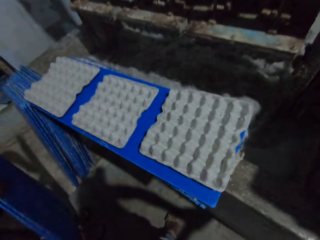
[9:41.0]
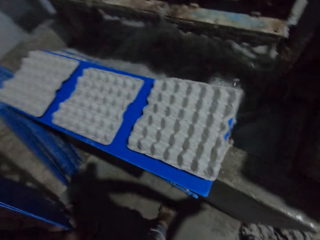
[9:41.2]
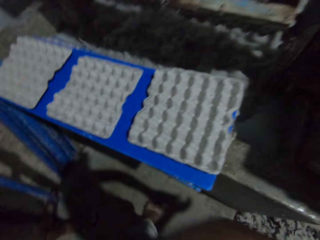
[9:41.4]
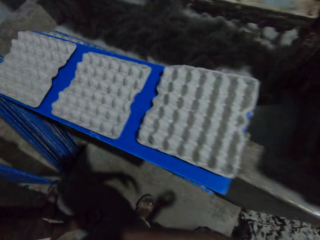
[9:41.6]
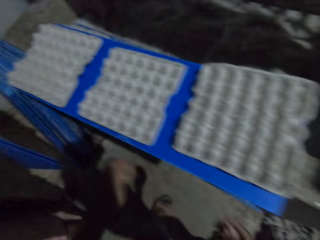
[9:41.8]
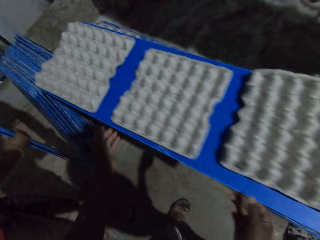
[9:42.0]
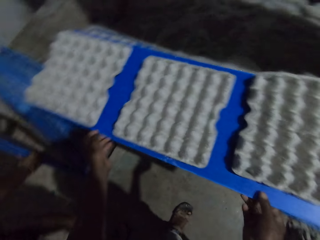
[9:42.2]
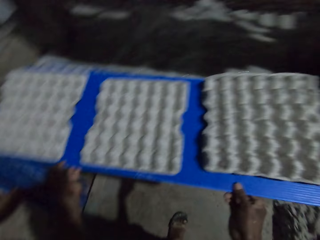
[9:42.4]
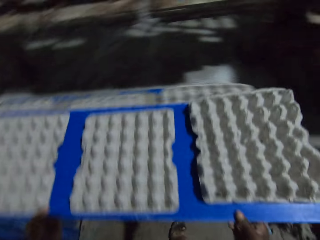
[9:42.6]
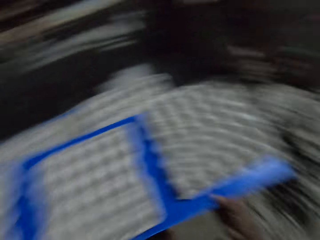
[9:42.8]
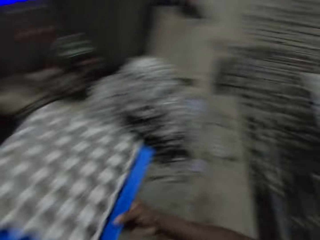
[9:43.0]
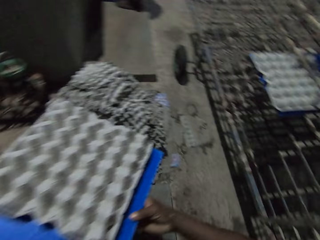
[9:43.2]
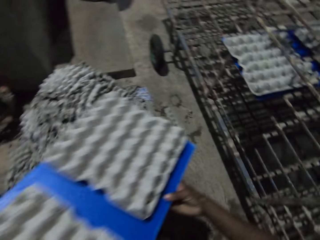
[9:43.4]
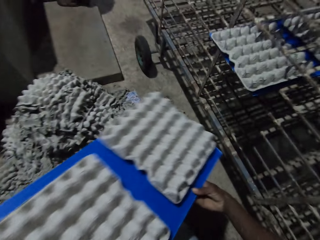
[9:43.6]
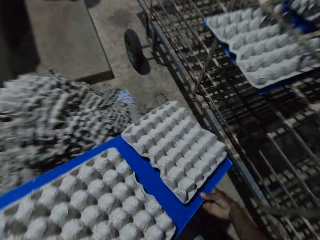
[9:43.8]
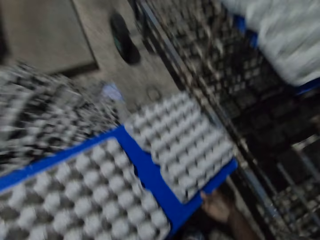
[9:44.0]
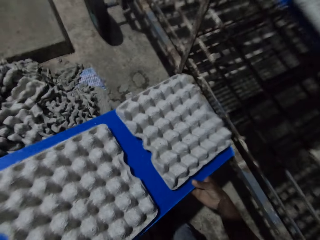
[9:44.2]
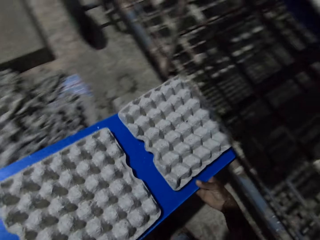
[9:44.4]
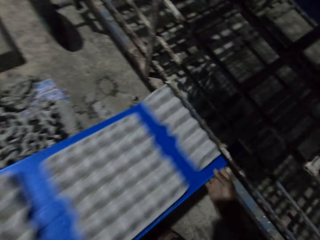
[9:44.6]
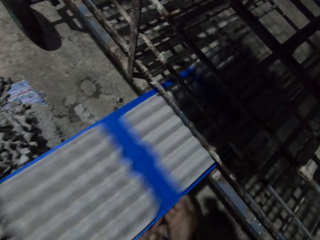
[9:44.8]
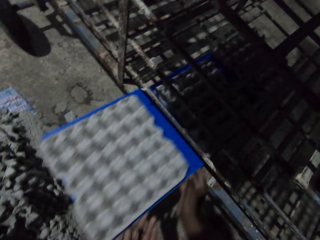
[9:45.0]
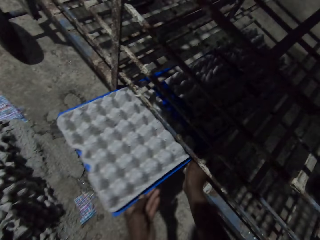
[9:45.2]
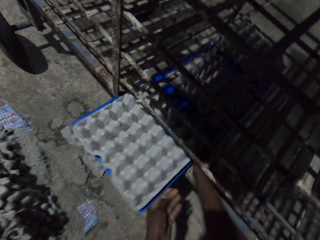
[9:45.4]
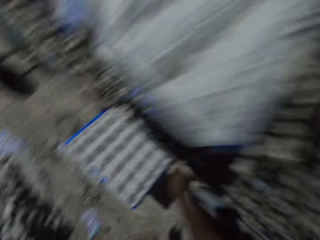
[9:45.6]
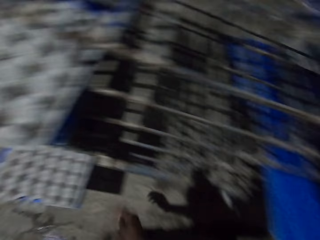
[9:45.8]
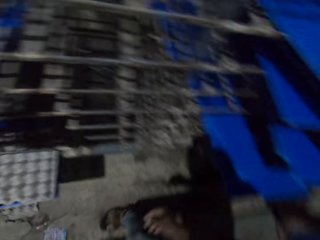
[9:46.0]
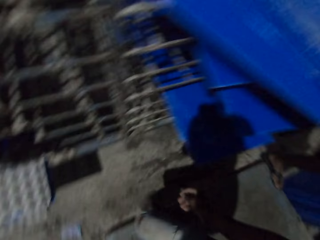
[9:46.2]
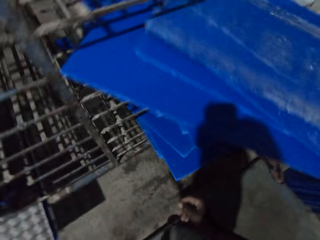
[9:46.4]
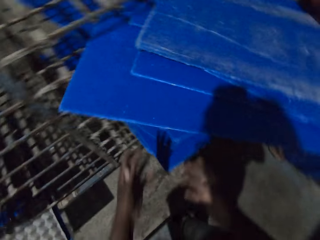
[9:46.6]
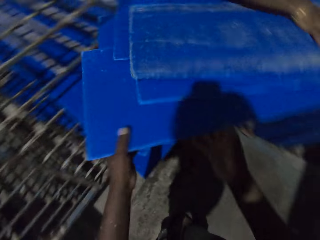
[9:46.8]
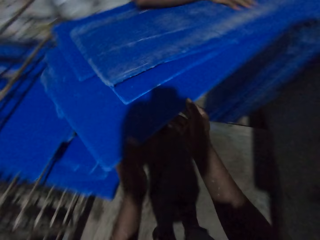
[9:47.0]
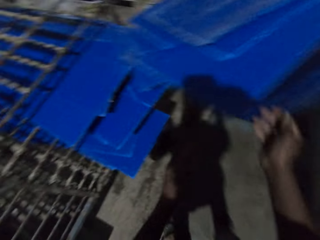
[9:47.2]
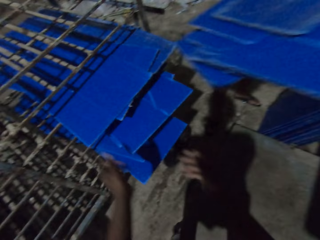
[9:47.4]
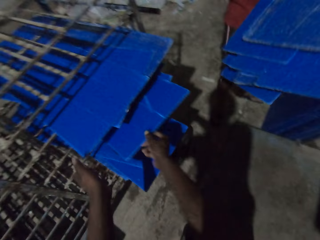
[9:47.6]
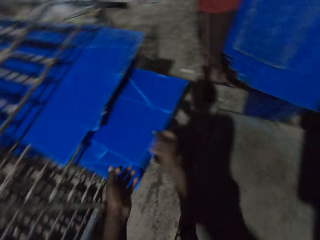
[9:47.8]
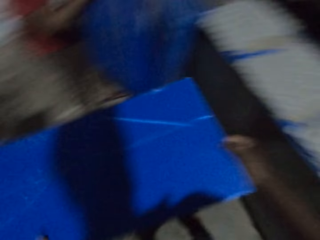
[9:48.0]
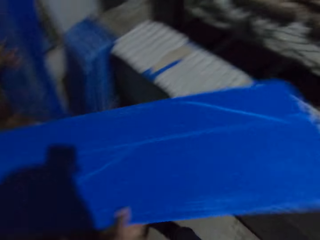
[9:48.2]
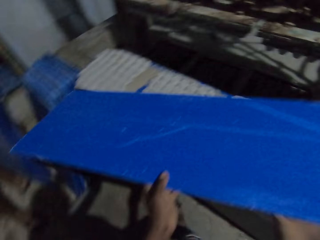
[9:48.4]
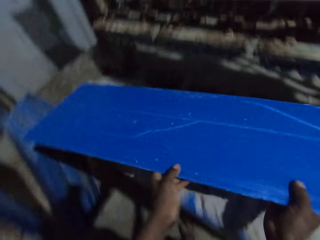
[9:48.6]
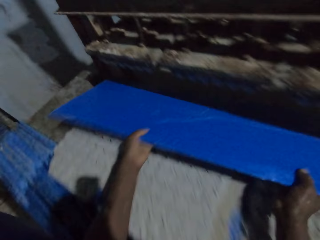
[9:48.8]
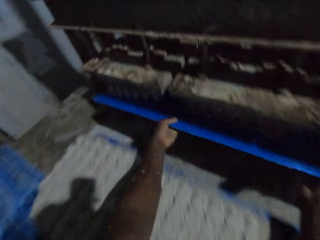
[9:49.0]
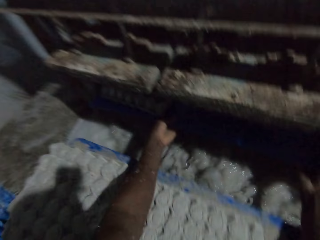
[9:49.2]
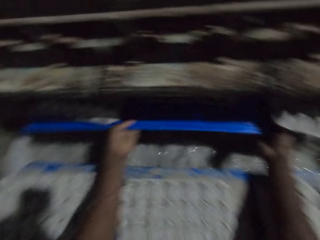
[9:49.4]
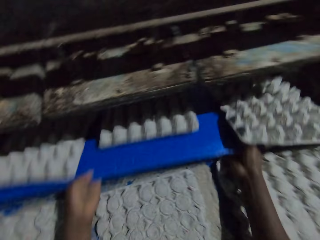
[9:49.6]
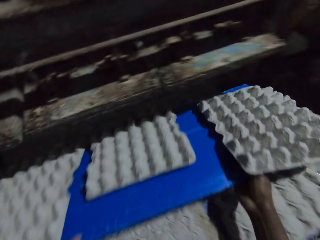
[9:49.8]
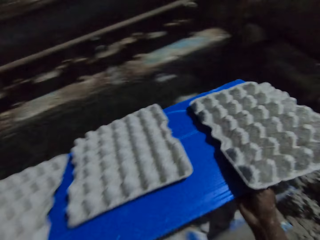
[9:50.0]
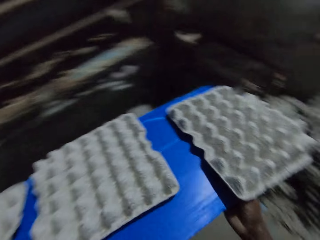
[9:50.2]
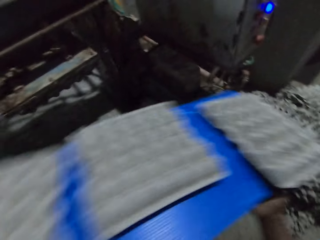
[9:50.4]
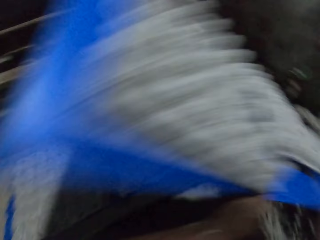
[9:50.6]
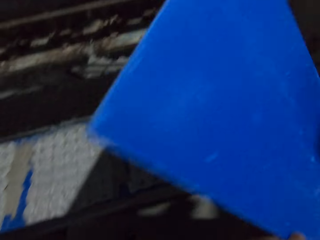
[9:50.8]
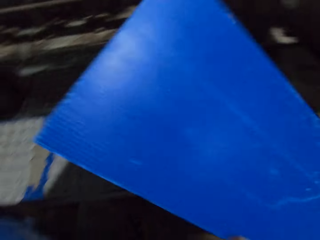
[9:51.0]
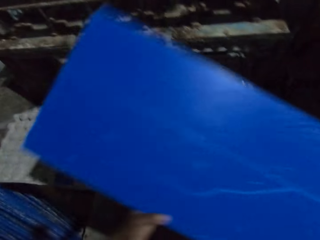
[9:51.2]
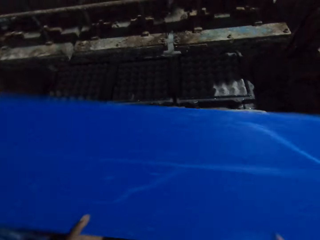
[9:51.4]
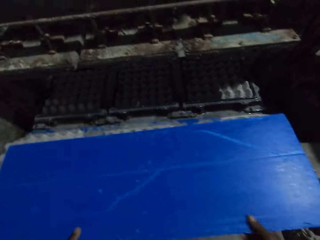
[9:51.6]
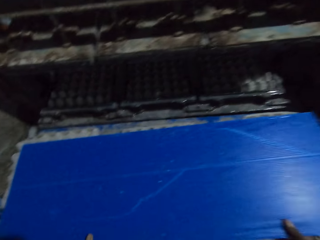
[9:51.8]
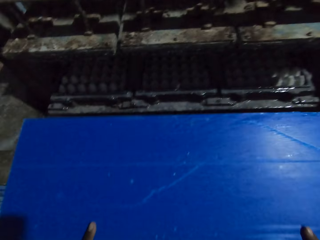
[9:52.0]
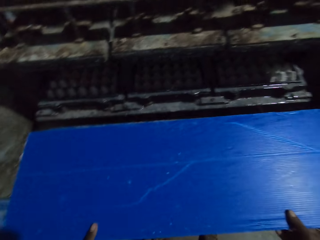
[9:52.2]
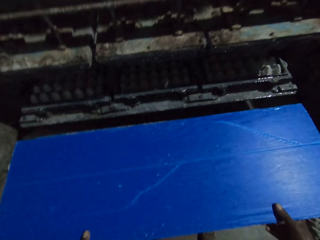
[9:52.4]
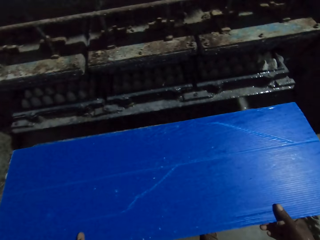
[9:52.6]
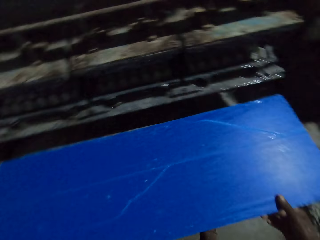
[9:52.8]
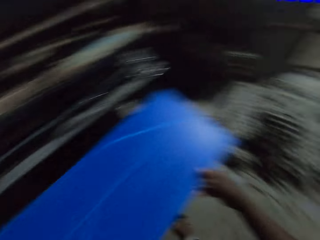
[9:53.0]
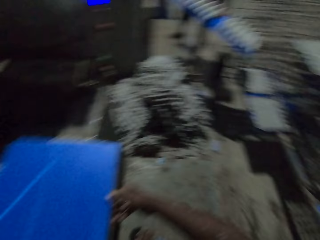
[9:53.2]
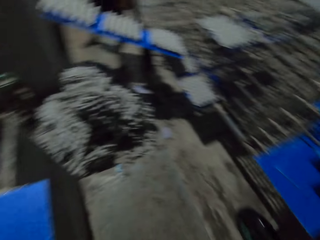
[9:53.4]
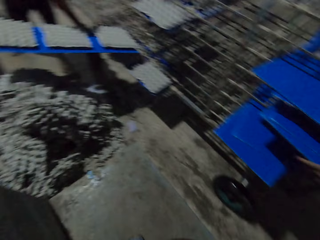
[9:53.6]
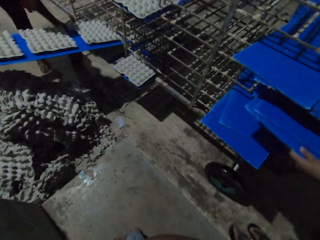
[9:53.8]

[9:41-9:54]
A man places blue trays in his hands on the floor. The camera wearer picks up the tray of egg crates with both hands. He places the tray of egg crates in his hands onto a movable rack. He touches the blue trays with his hands. He pulls out a blue tray from the movable rack with his right hand. He inserts the blue tray in his hands into the egg making machine. He receives egg crates from the egg making machine with the blue tray in his hands. He tosses the egg crates on the blue tray in his hands to the ground. He places the blue tray in his hands on the egg crates.

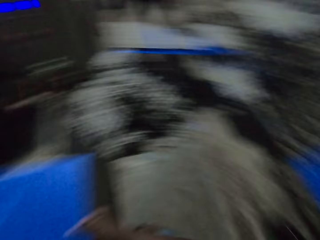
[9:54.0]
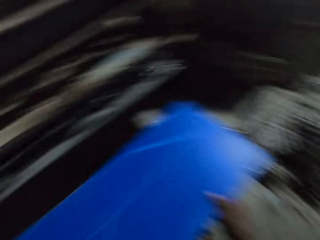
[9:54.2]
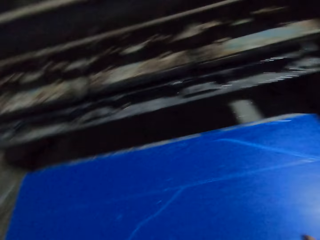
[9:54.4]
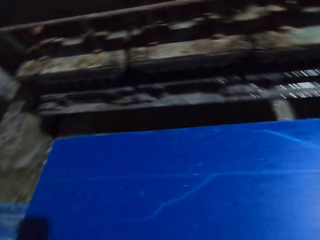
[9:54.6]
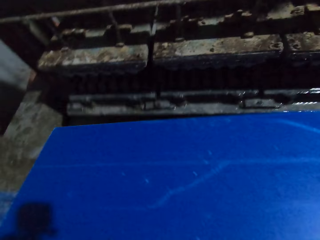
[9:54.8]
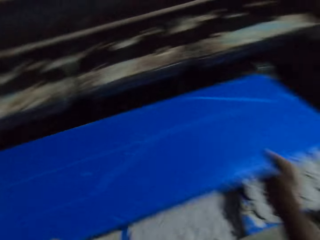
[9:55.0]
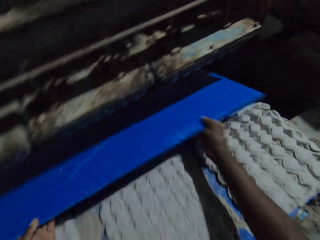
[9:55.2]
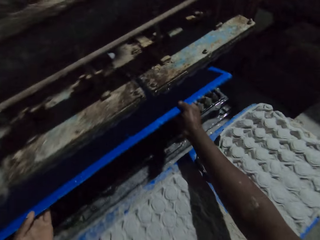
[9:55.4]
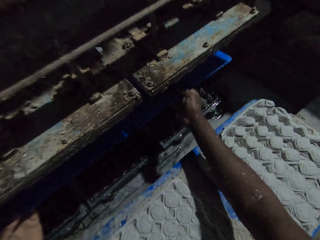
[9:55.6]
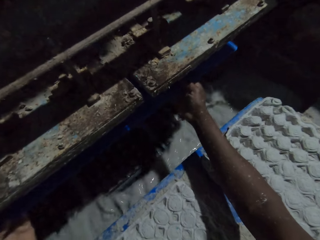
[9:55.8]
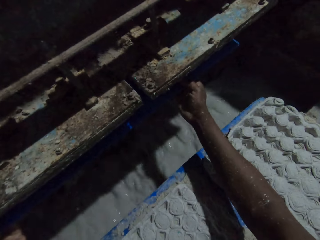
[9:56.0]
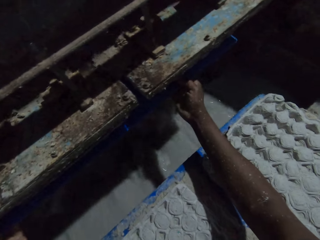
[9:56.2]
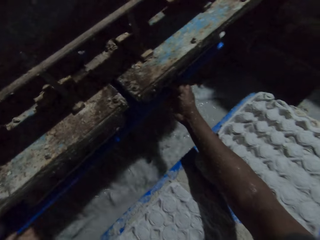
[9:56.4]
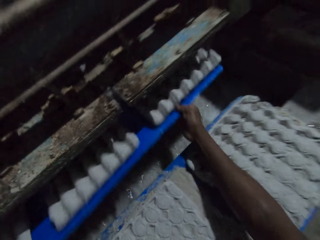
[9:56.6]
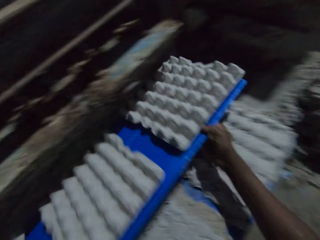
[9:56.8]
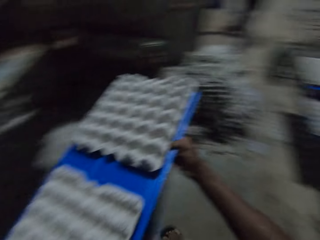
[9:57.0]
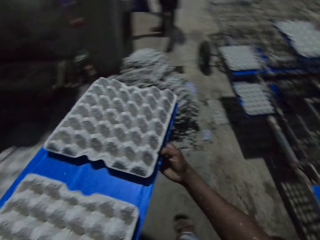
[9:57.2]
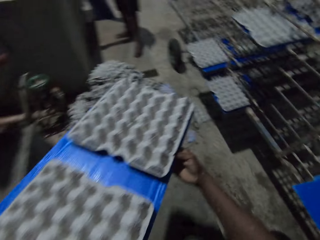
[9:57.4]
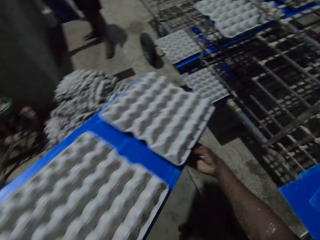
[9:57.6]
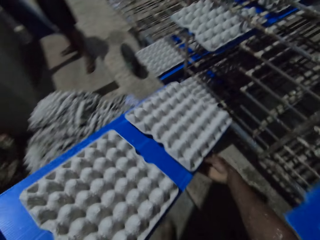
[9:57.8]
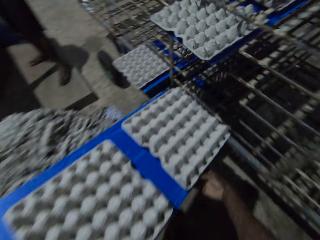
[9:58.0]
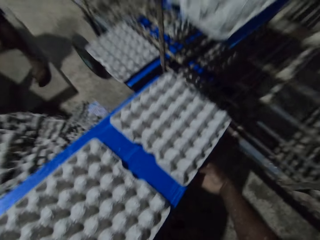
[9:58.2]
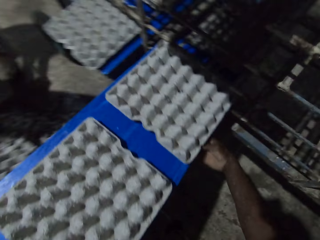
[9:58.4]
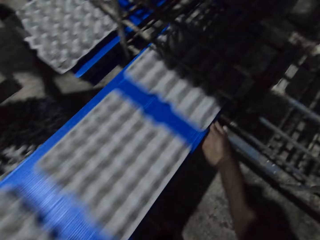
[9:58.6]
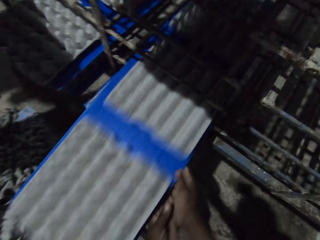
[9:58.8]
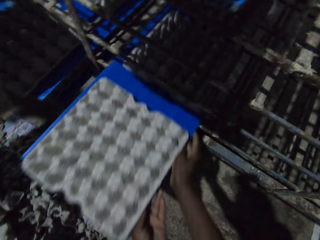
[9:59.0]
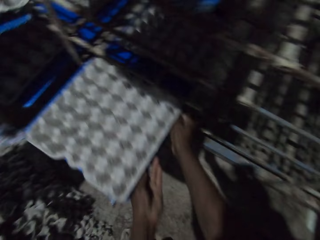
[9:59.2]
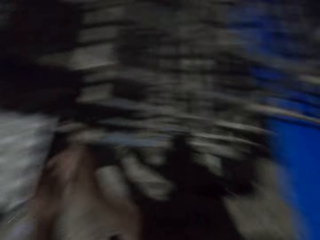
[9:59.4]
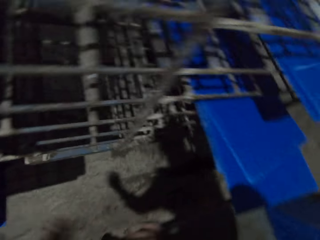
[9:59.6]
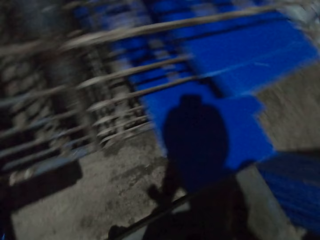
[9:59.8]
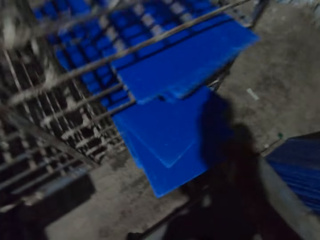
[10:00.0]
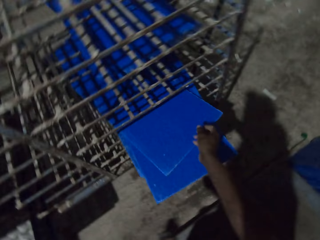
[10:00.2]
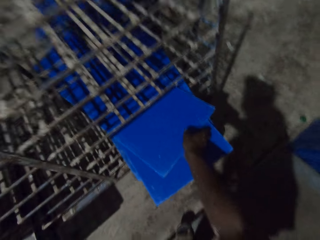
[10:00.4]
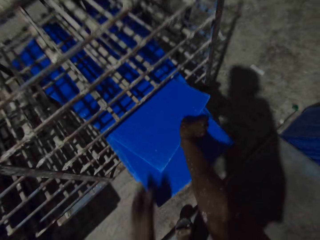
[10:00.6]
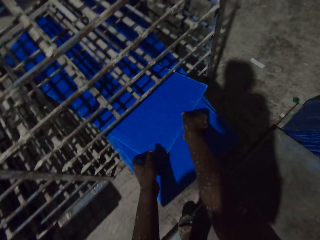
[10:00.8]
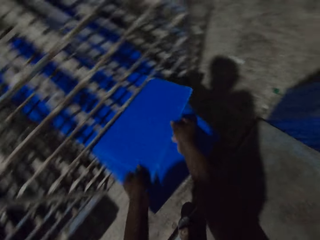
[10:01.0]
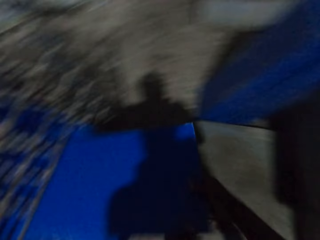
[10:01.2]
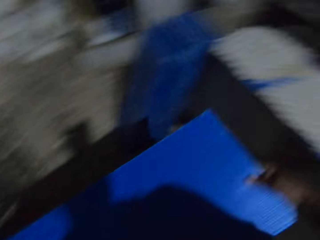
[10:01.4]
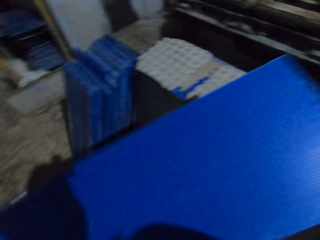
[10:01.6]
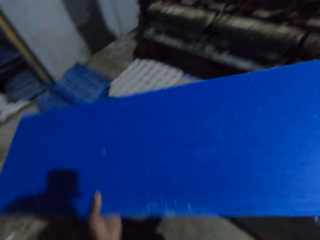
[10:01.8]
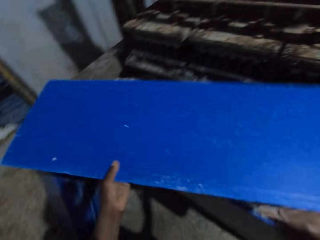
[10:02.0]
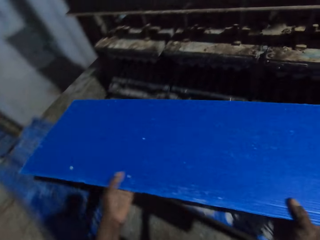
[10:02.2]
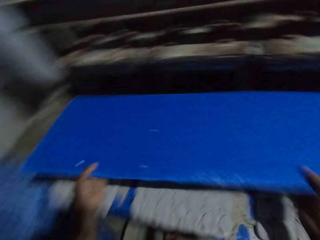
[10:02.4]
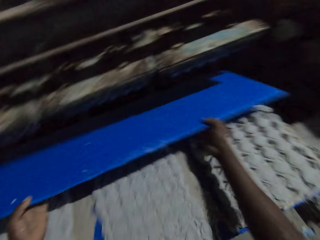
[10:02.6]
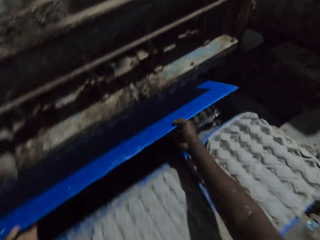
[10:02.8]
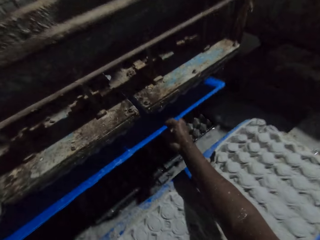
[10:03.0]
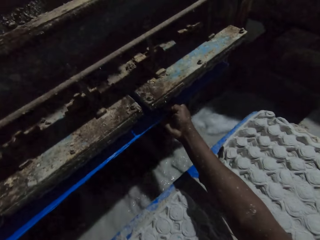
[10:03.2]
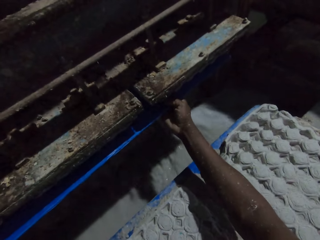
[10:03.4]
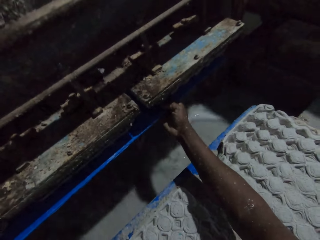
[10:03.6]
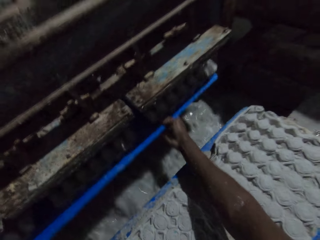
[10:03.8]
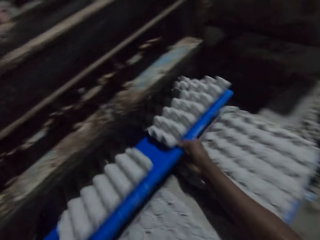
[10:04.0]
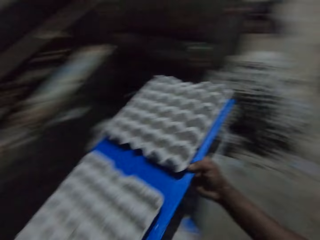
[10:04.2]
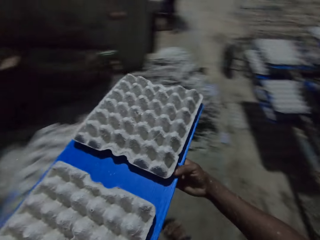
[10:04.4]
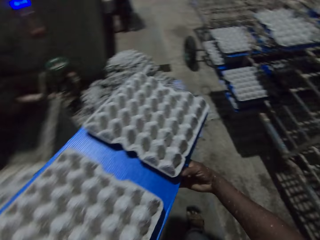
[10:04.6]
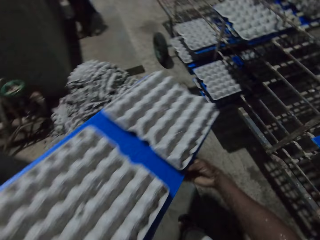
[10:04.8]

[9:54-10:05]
The camera wearer inserts the blue tray in his hands into the egg making machine. He receives egg crates from the egg making machine with the blue tray in his hands. He places the tray of egg crates in his hands onto a movable rack. He pulls out a blue tray from the movable rack with both hands. He inserts the blue tray in his hands into the egg making machine. He receives the egg crates from the egg making machine with the blue tray in his hands.
